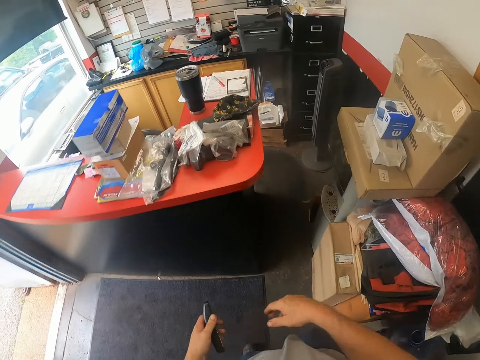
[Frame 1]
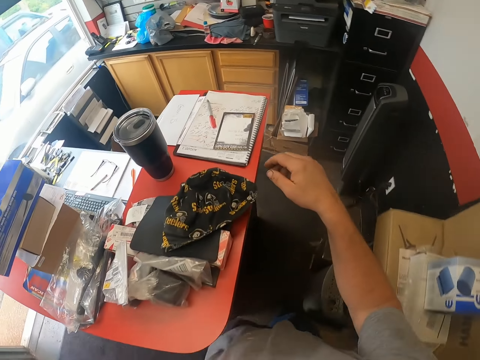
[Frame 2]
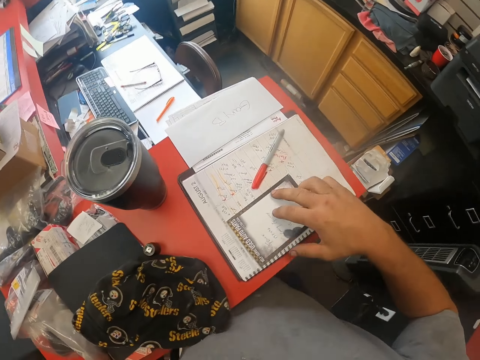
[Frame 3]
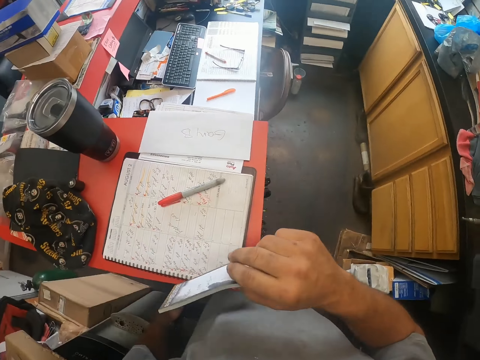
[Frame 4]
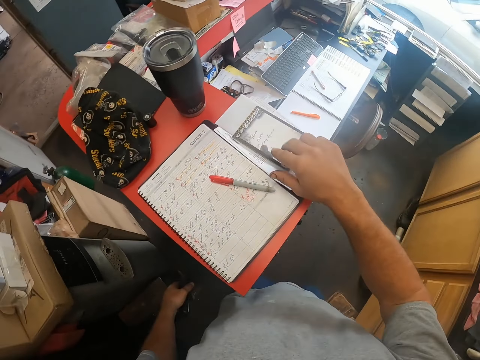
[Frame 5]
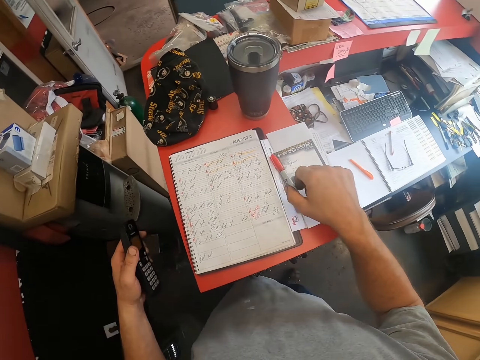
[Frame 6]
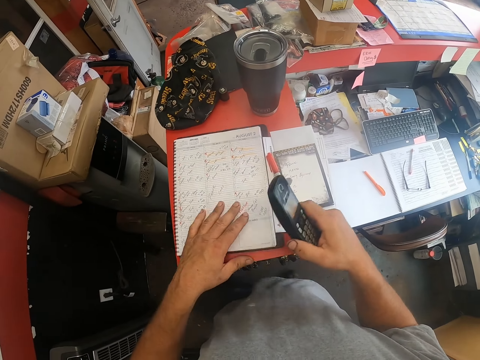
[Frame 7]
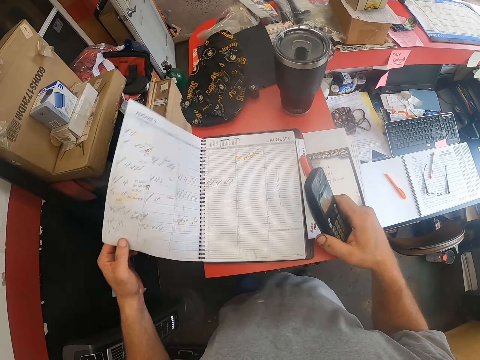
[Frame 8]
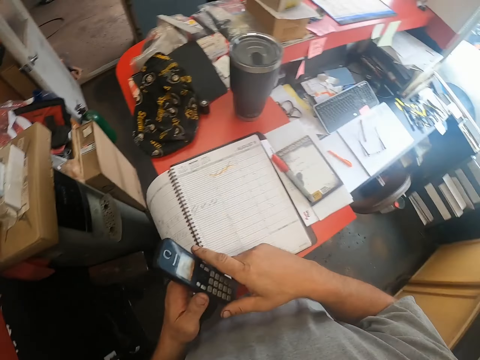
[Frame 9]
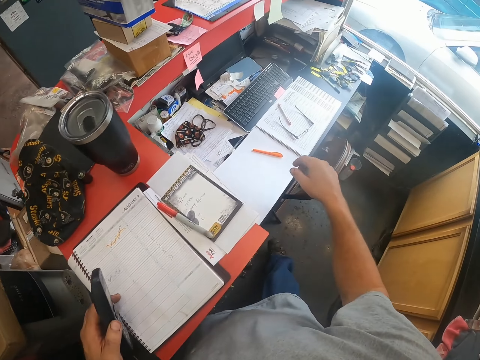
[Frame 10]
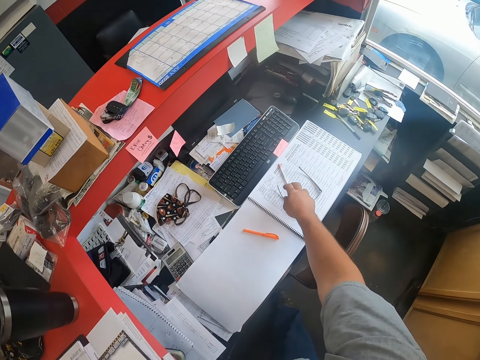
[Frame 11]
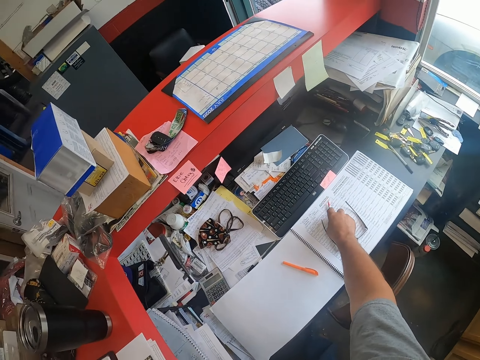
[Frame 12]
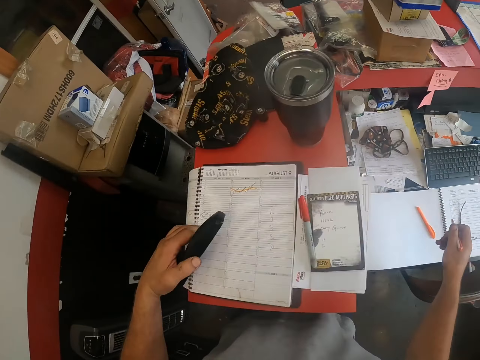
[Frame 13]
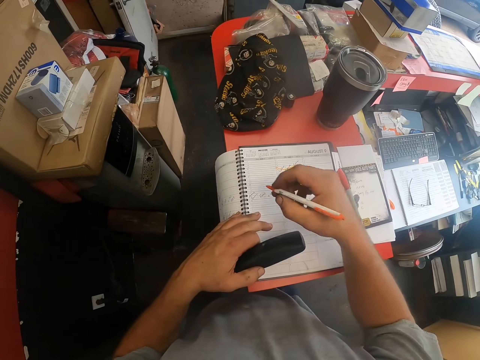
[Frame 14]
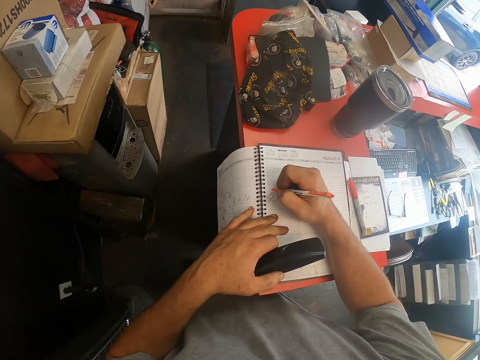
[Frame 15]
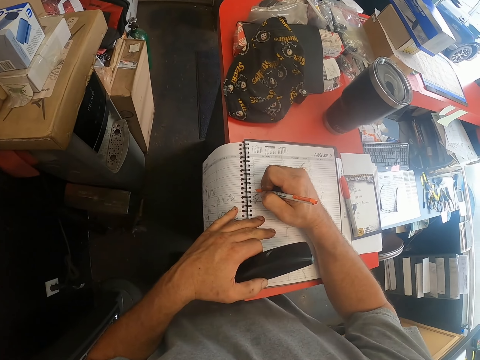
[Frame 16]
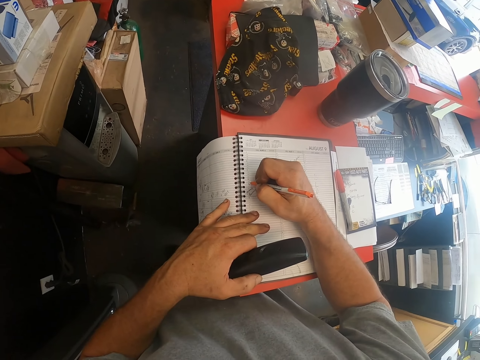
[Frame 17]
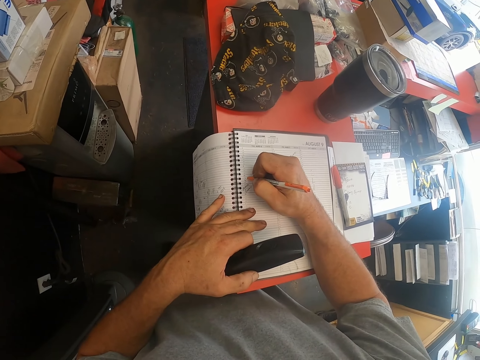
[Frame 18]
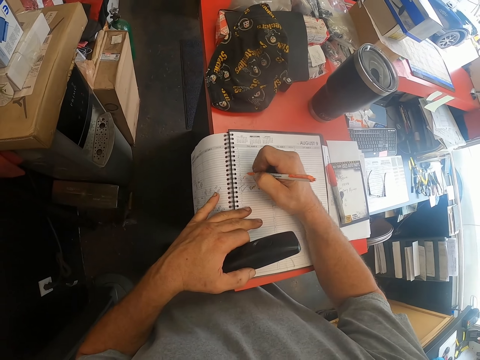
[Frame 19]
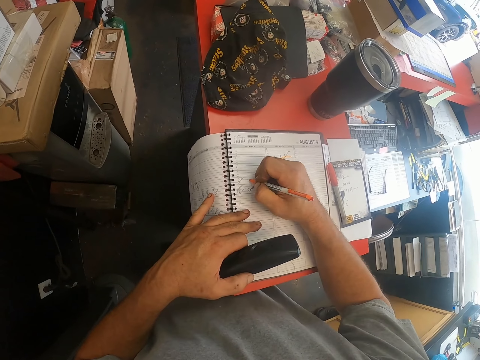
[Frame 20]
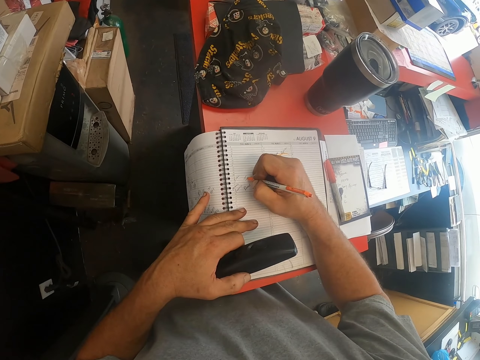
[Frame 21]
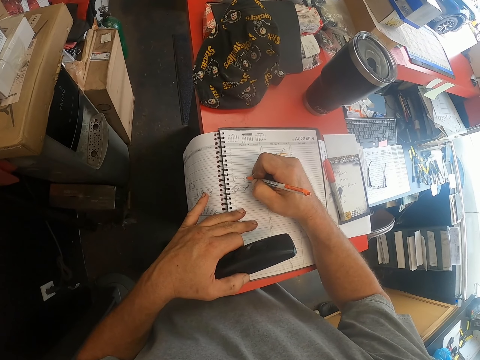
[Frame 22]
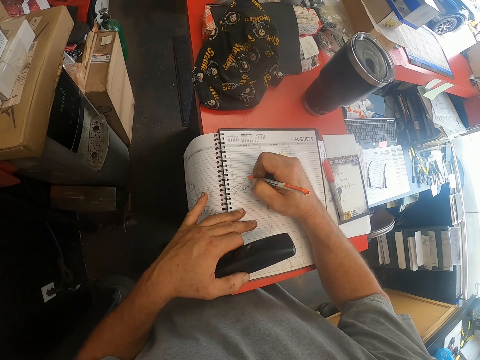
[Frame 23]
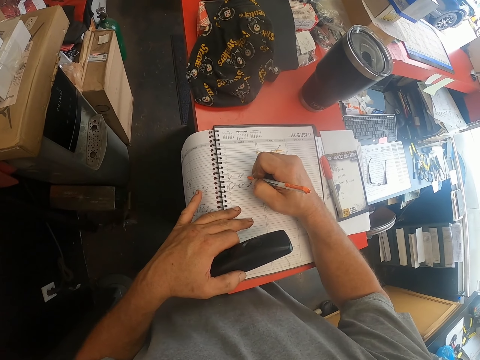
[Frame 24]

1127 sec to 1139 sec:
The camera wearer moves a notebook or book on the counter. They move a pen on the counter. They open the book, peruse the book on the counter, and pick up the pen. They write on the book with the pen.

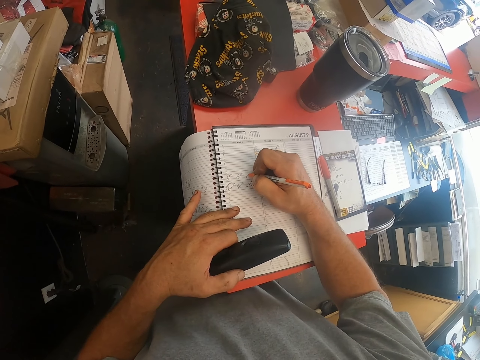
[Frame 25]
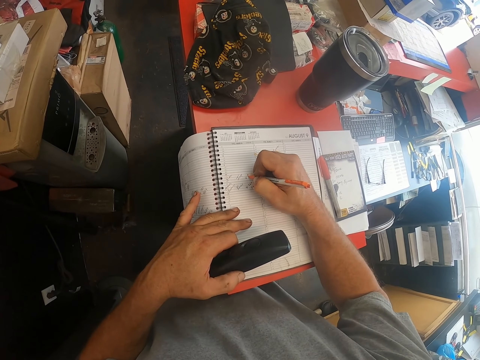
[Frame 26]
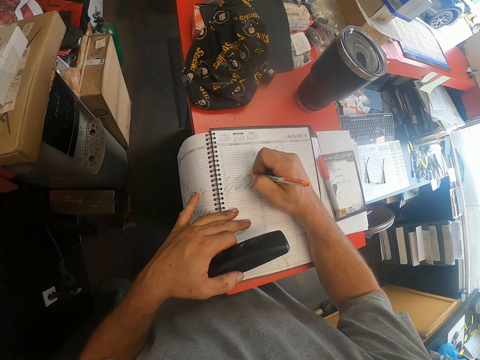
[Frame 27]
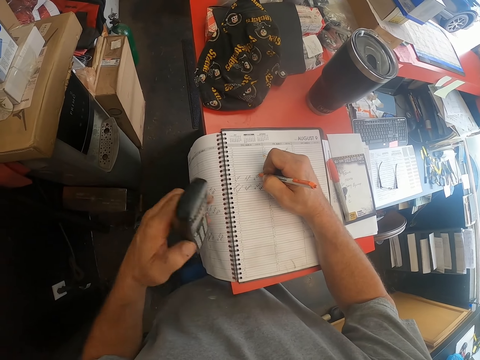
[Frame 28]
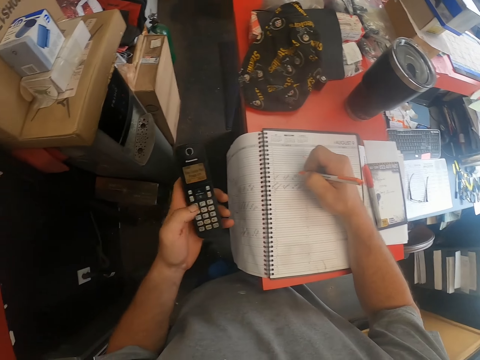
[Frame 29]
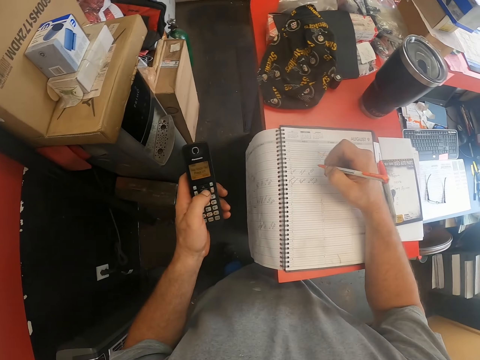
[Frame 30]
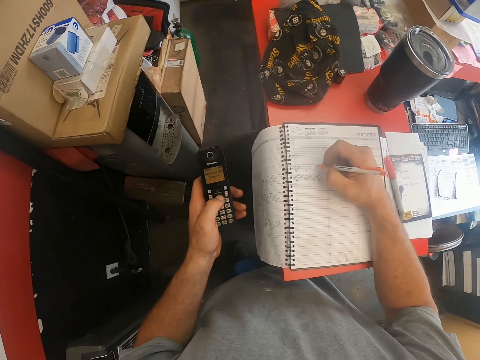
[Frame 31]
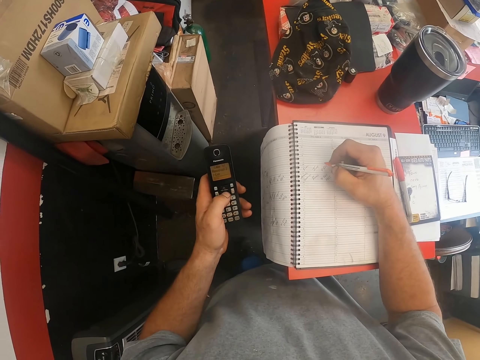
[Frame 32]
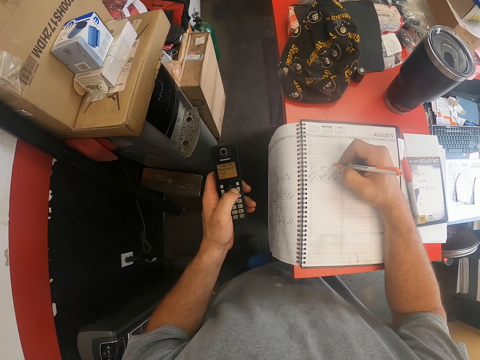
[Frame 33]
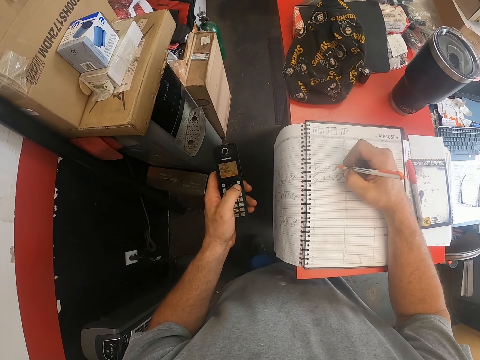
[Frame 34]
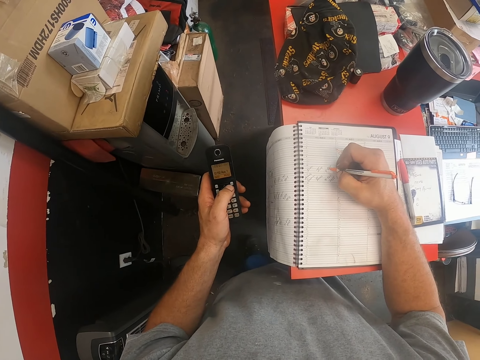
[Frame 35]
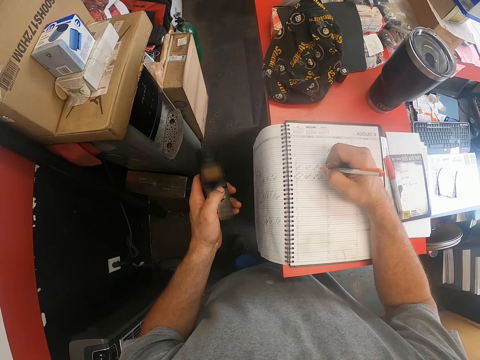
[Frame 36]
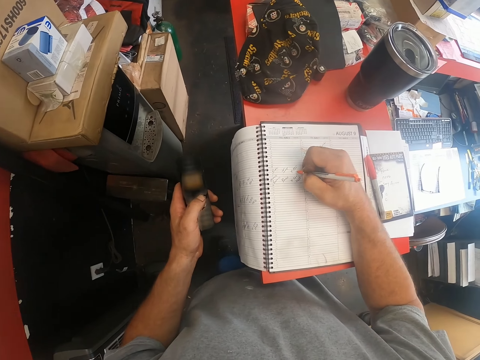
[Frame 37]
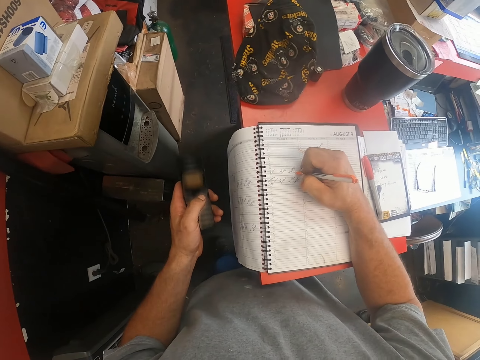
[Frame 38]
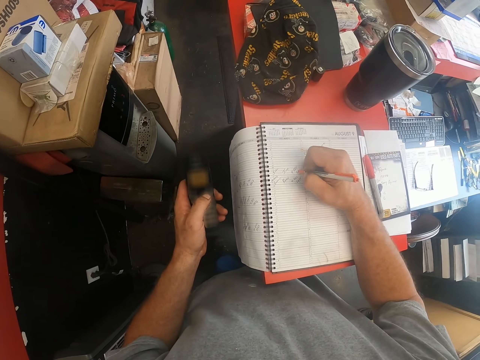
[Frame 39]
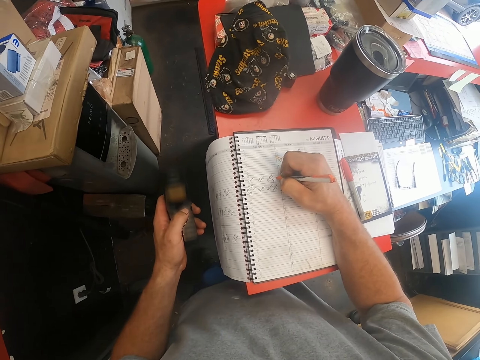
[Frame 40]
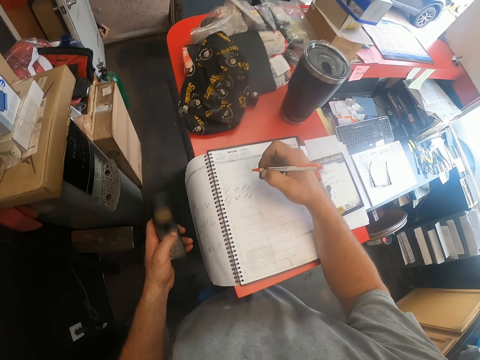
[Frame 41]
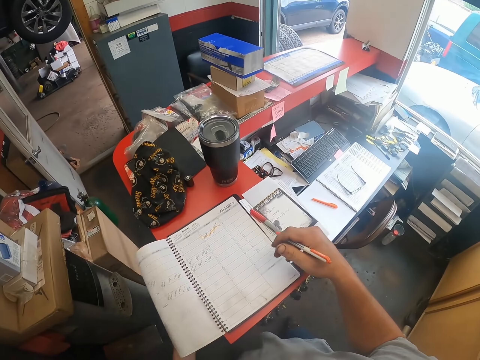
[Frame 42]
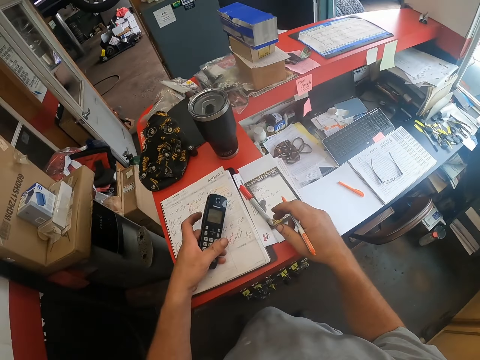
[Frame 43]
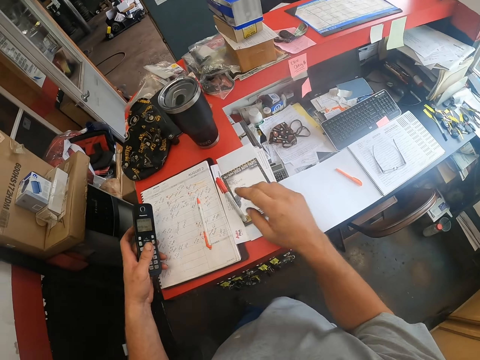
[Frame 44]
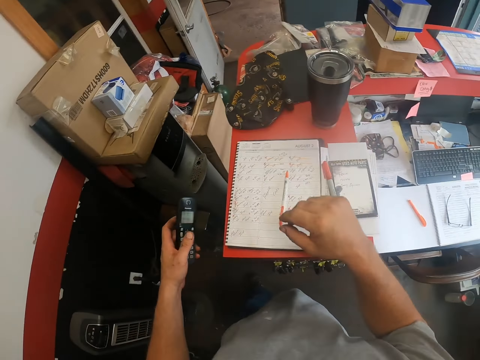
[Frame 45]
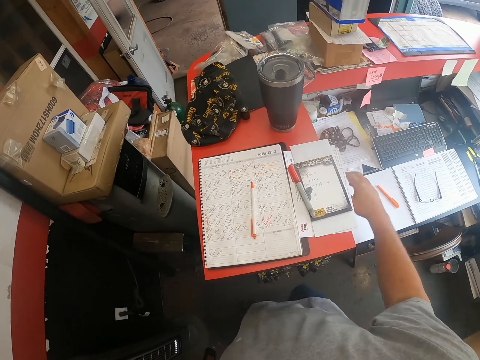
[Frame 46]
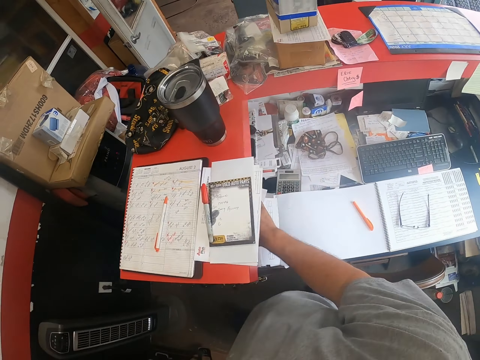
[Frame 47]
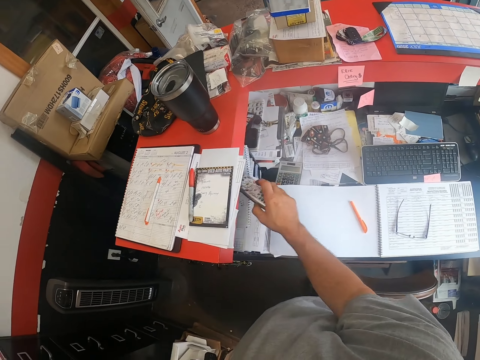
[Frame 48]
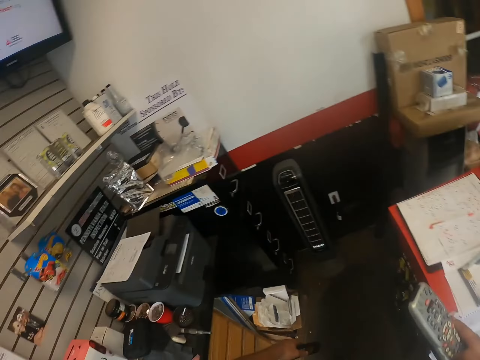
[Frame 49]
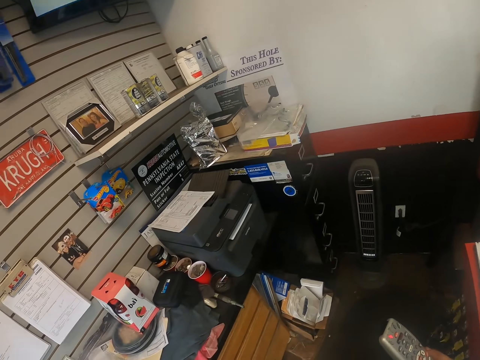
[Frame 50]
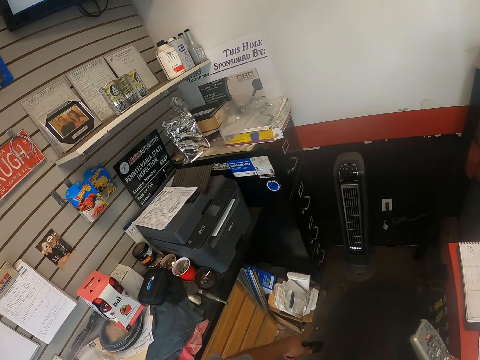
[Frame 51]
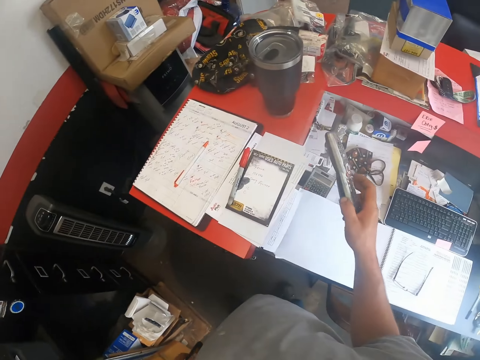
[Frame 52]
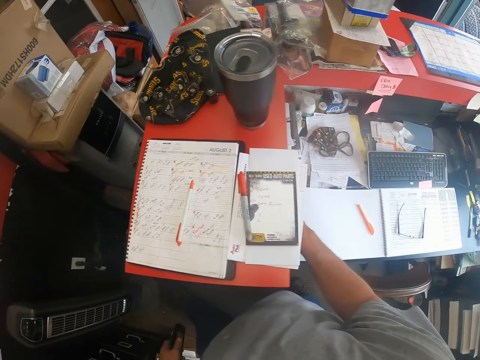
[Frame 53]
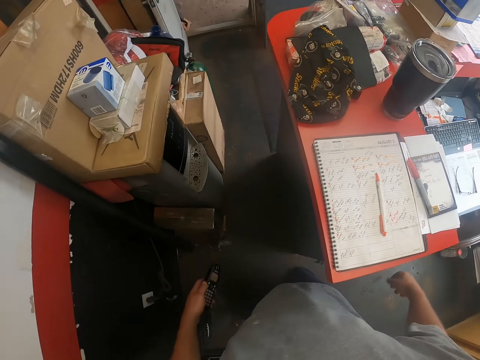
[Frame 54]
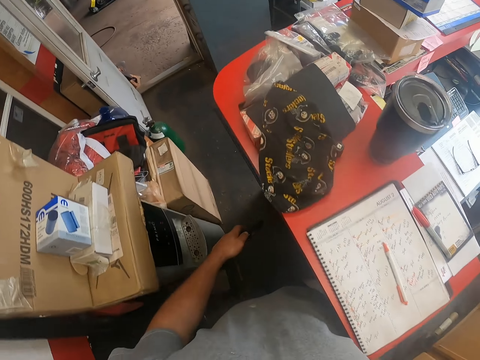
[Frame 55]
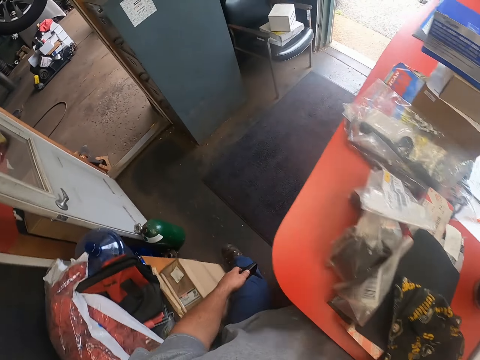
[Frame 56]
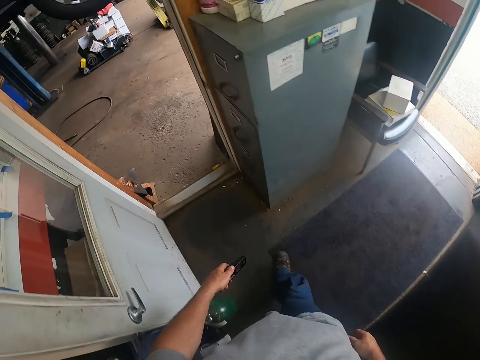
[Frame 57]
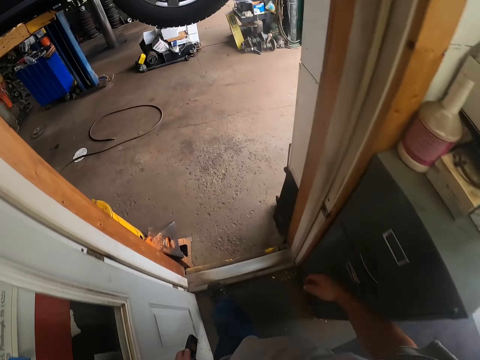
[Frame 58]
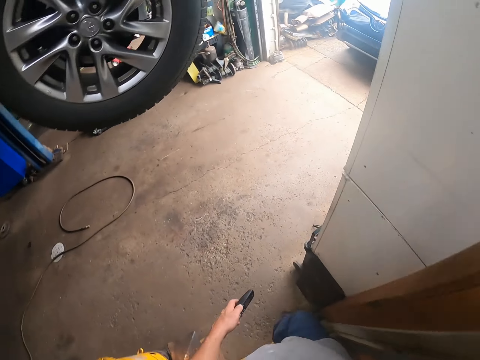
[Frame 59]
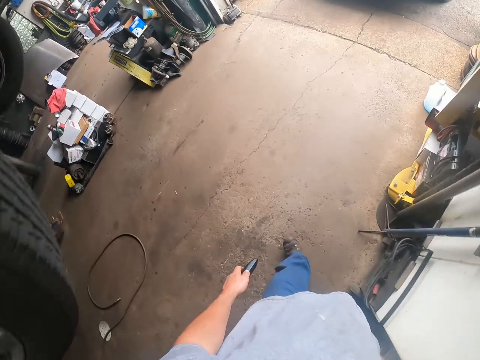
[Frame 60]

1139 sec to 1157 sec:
The camera wearer dials the telephone. They write on the book. They close the book and drop the pen on the book. They pick up the remote from the table and pick up the telephone on the counter. They operate the television with the remote and look at the telephone. They put the remote on the table and drop the telephone in the counter. They walk in the garage.
